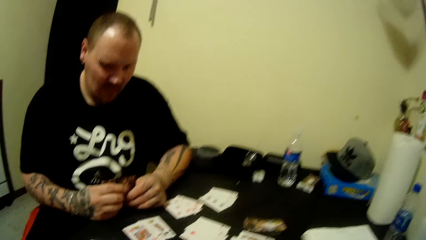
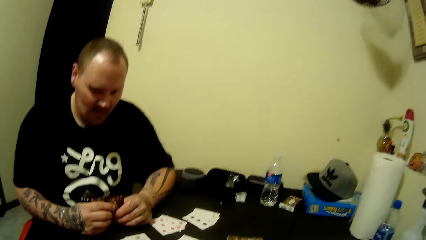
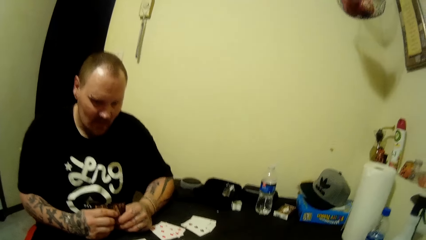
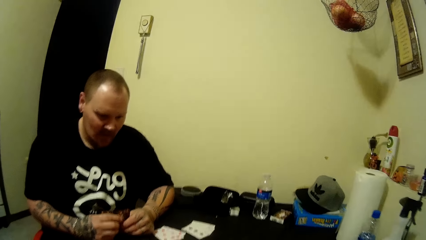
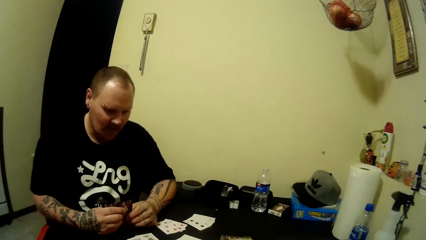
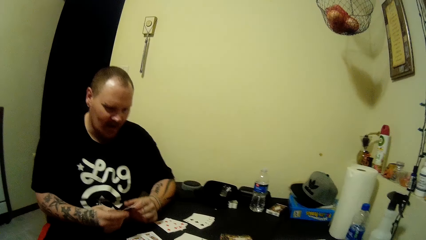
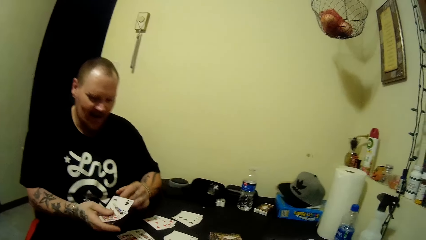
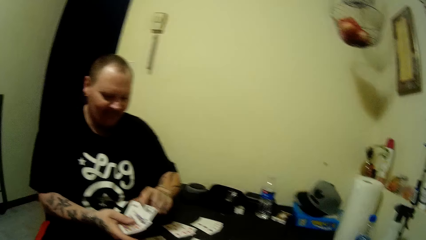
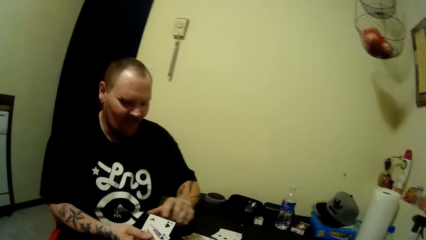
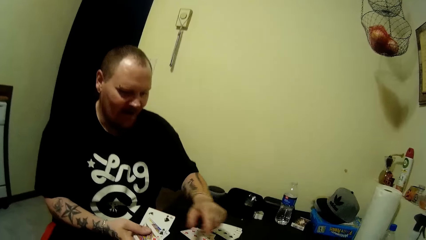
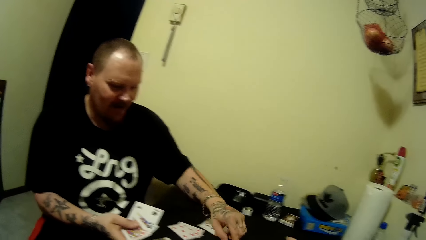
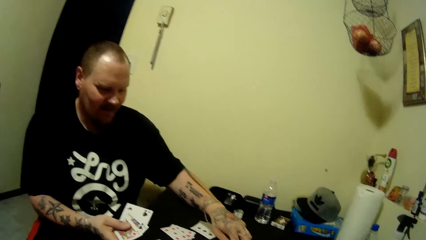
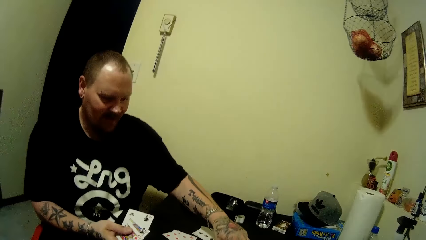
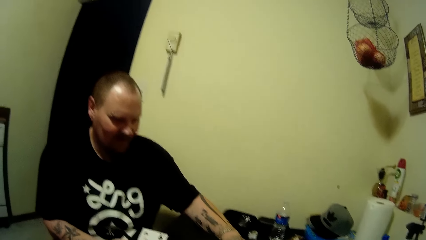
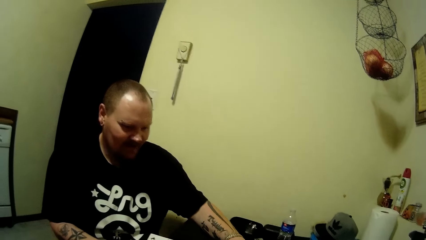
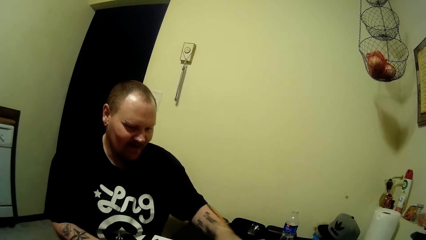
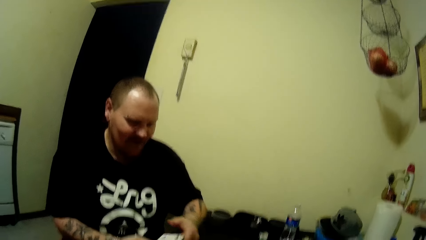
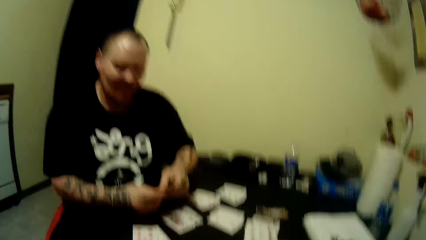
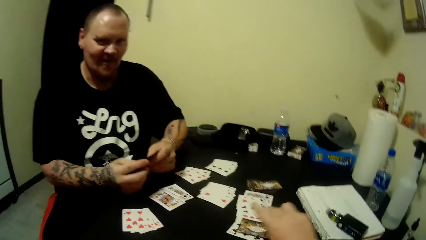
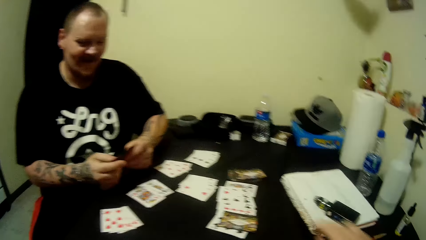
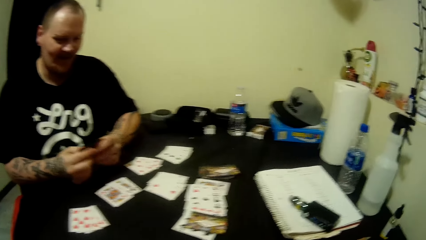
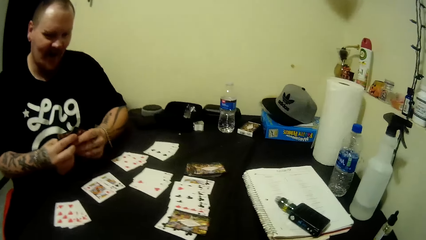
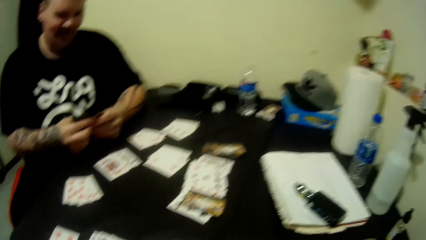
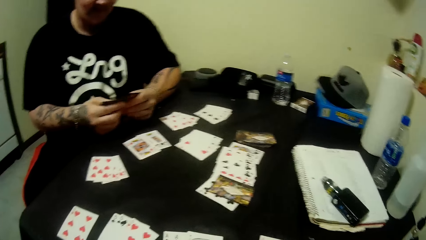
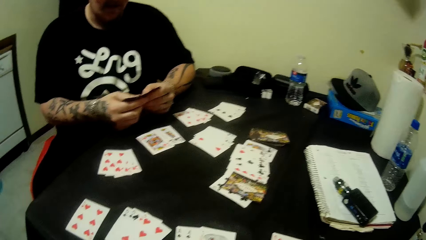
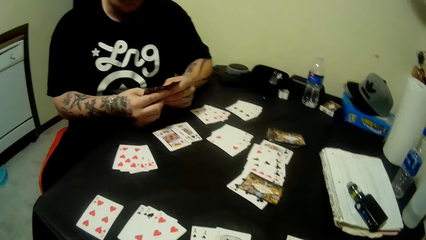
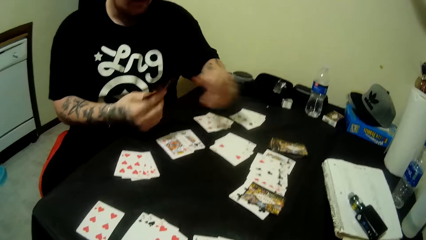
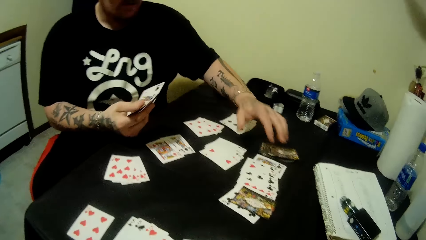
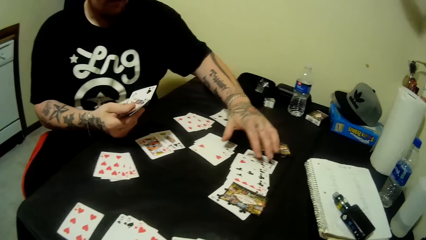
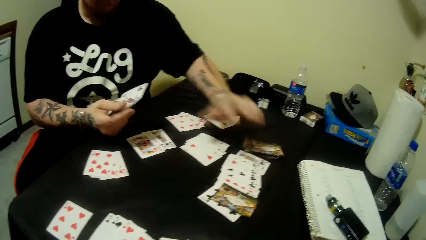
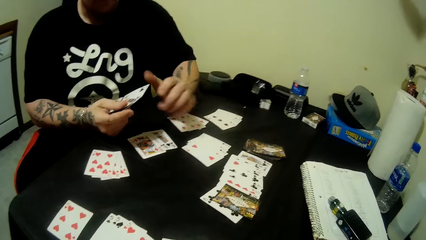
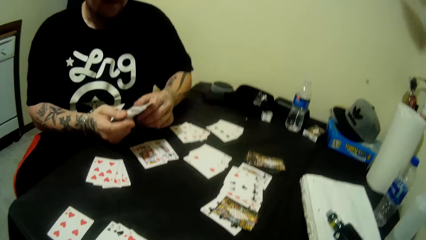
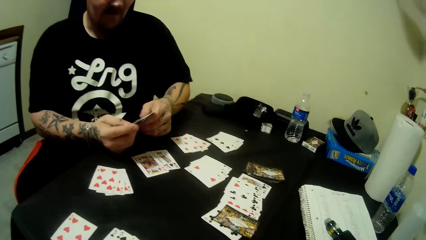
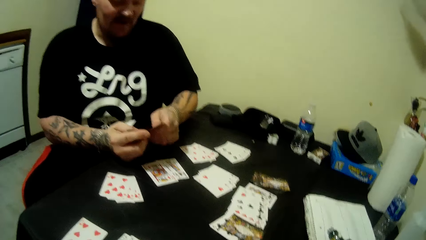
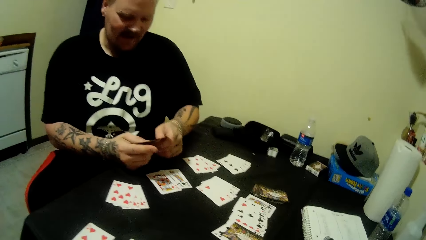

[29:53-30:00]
The camera wearer converses. A man touches the cards. The camera wearer puts the cards on the table. The man converses. The camera wearer laughs. The man moves the hand.
